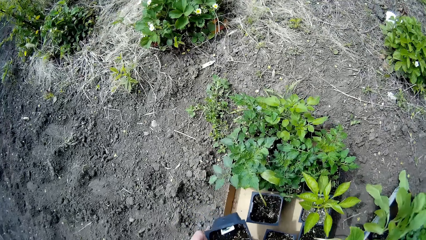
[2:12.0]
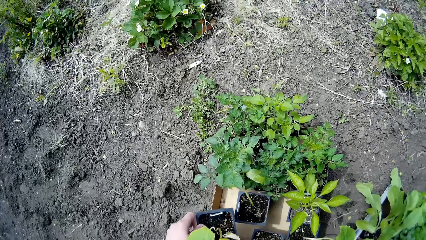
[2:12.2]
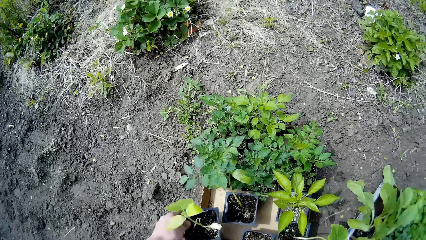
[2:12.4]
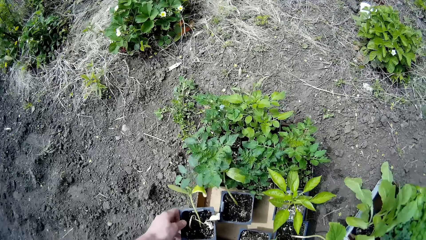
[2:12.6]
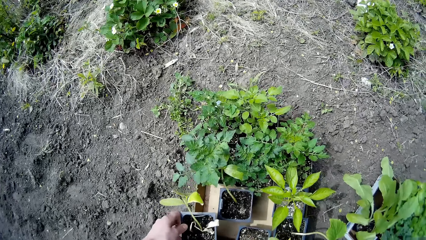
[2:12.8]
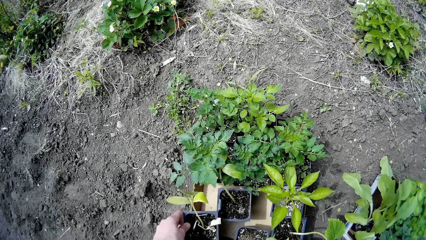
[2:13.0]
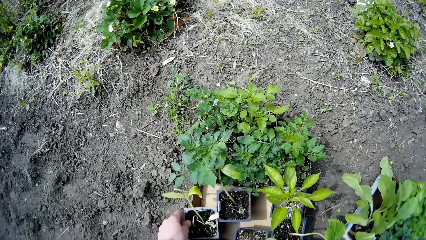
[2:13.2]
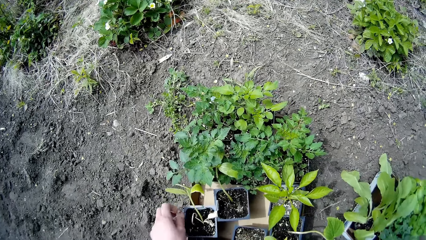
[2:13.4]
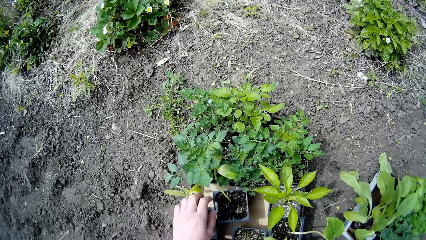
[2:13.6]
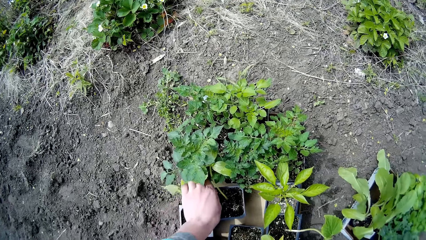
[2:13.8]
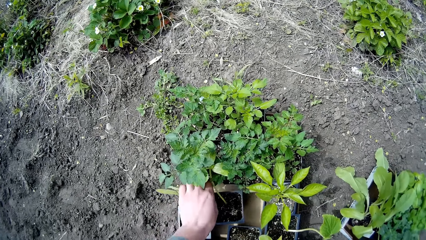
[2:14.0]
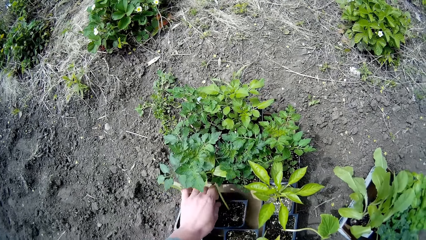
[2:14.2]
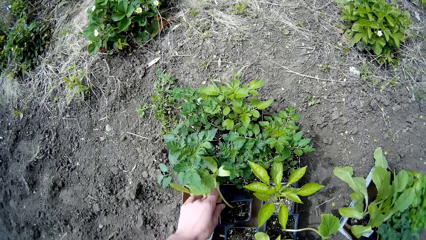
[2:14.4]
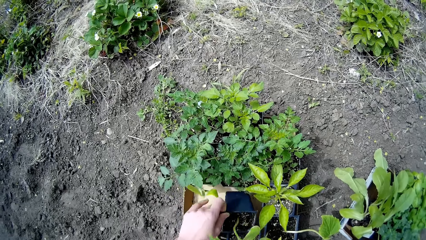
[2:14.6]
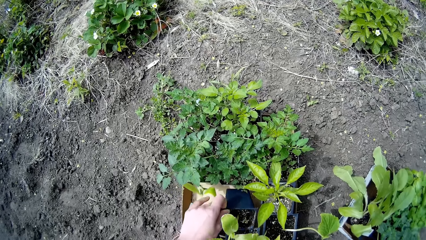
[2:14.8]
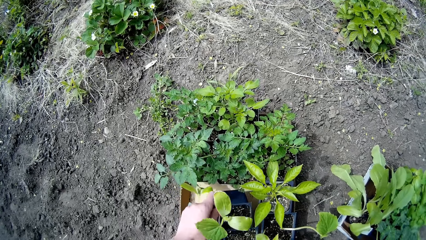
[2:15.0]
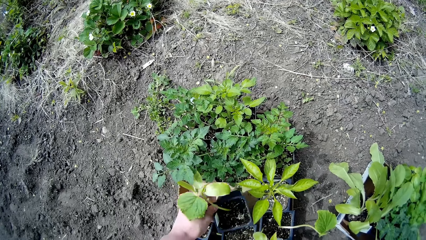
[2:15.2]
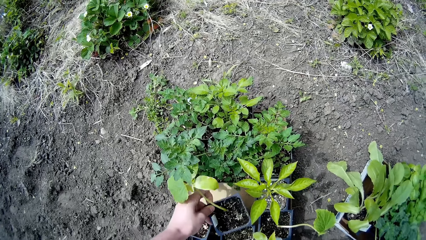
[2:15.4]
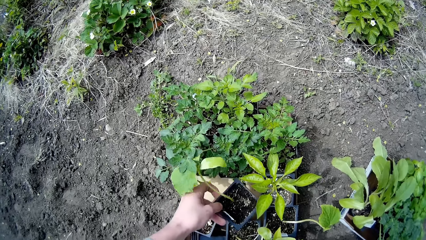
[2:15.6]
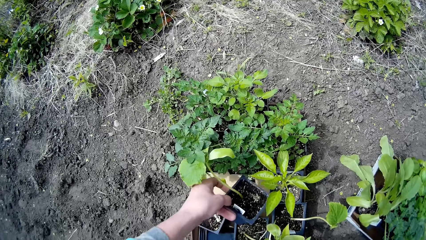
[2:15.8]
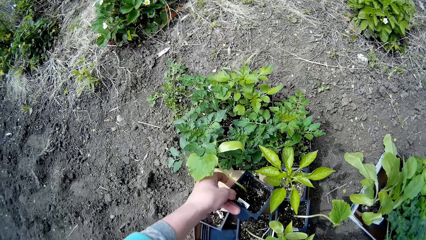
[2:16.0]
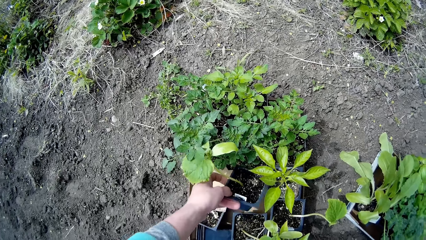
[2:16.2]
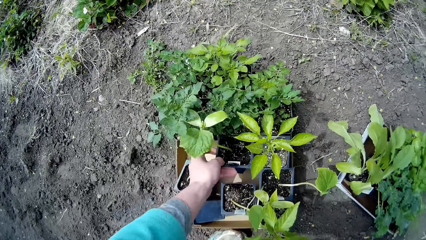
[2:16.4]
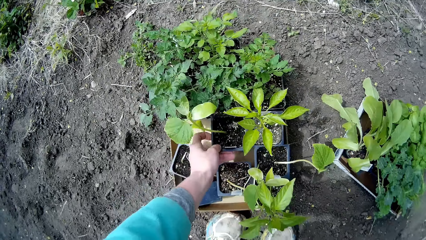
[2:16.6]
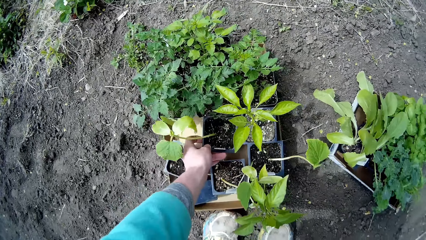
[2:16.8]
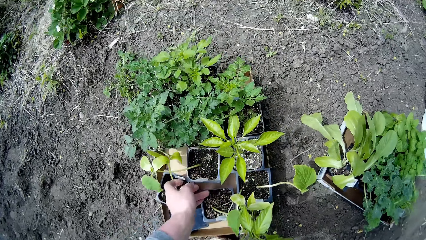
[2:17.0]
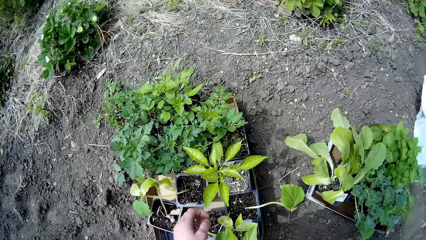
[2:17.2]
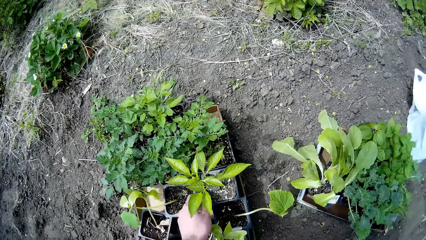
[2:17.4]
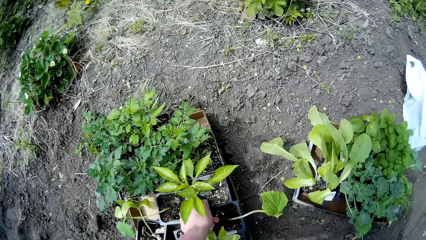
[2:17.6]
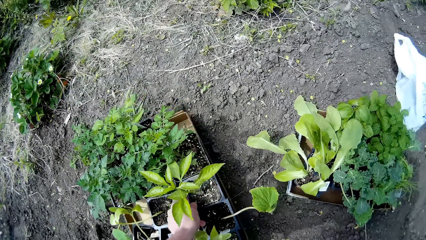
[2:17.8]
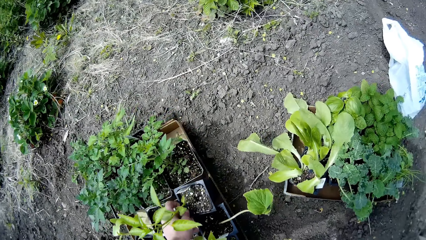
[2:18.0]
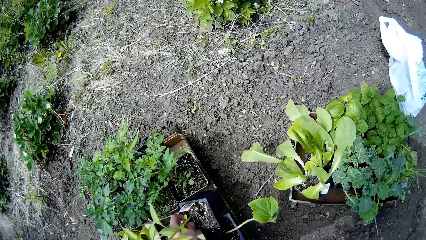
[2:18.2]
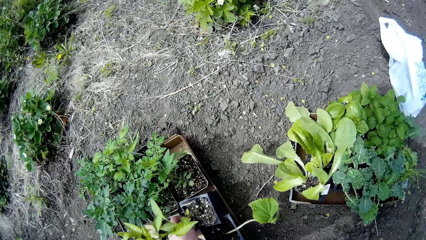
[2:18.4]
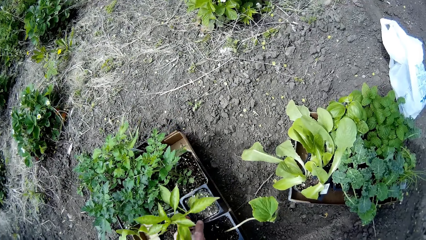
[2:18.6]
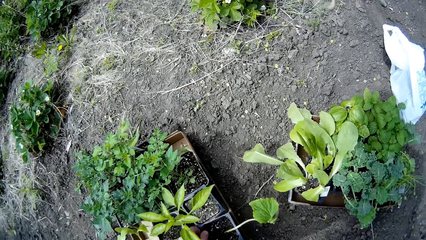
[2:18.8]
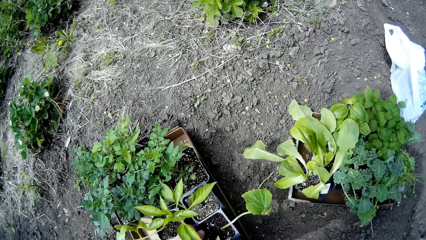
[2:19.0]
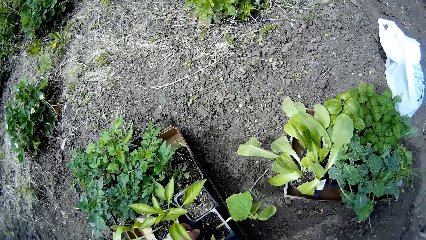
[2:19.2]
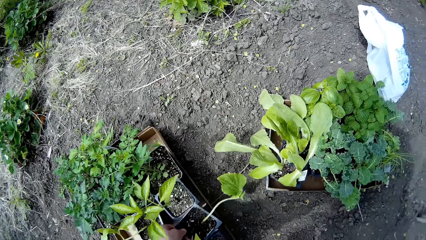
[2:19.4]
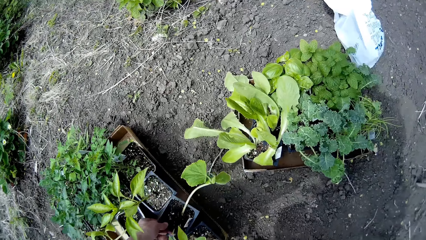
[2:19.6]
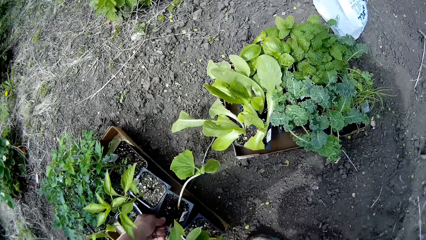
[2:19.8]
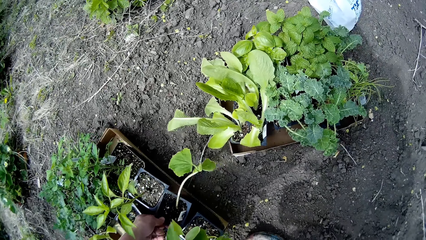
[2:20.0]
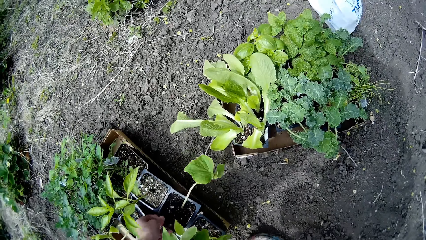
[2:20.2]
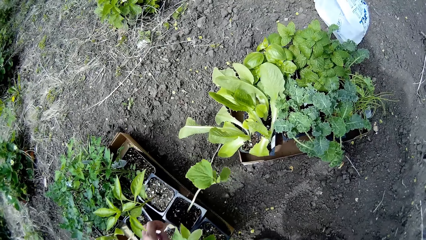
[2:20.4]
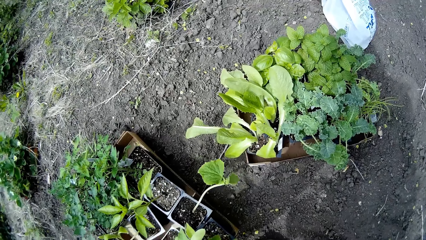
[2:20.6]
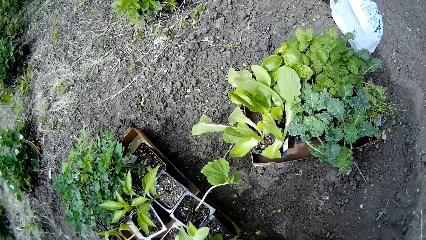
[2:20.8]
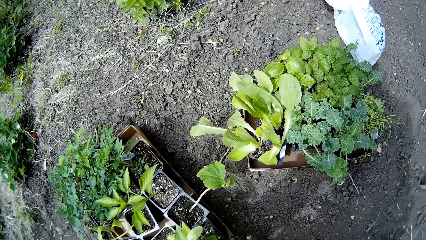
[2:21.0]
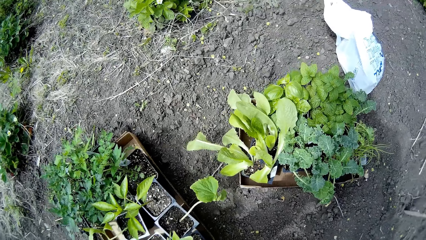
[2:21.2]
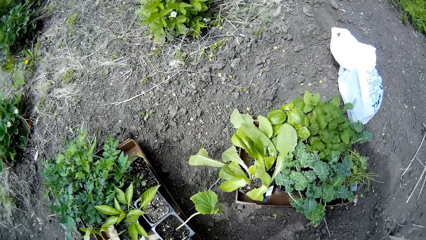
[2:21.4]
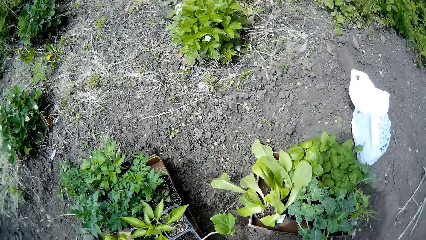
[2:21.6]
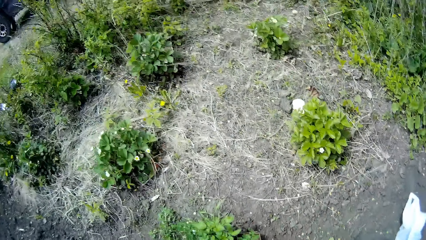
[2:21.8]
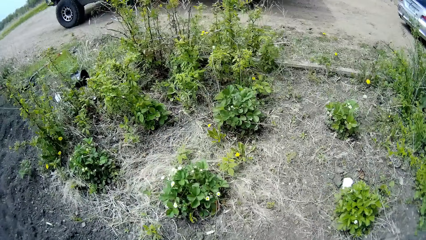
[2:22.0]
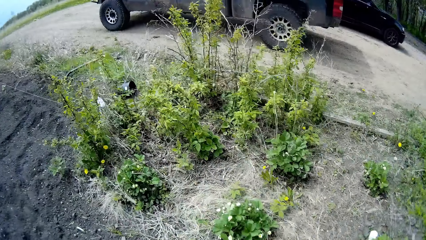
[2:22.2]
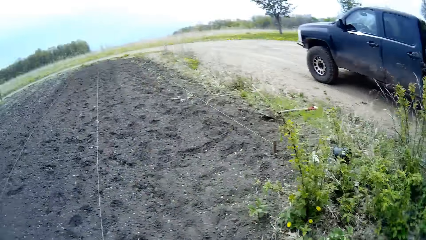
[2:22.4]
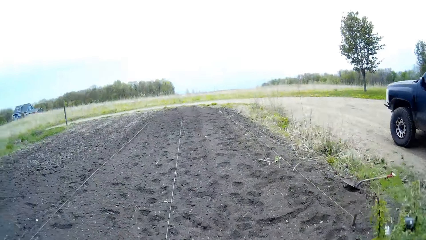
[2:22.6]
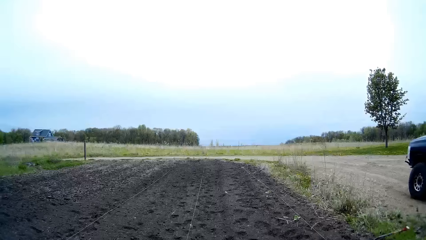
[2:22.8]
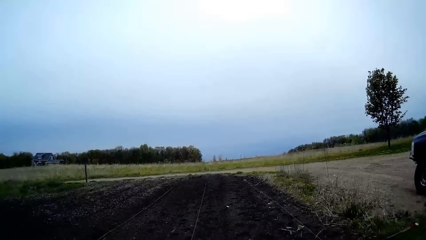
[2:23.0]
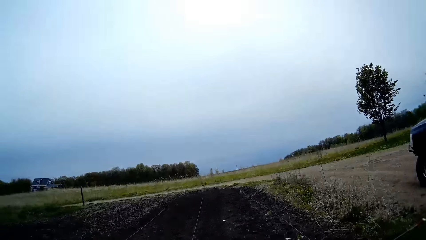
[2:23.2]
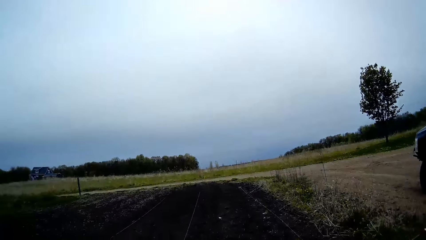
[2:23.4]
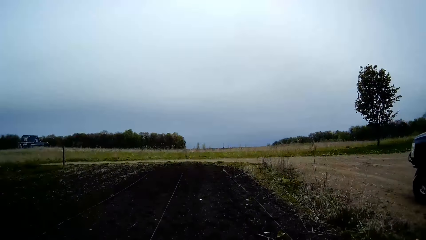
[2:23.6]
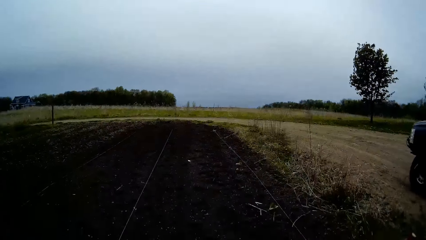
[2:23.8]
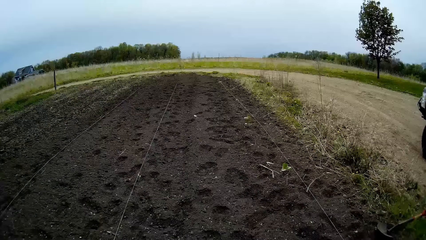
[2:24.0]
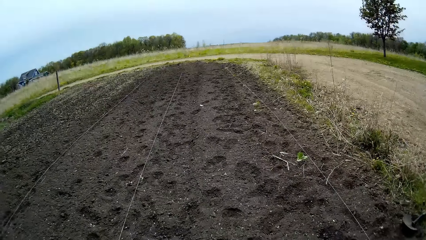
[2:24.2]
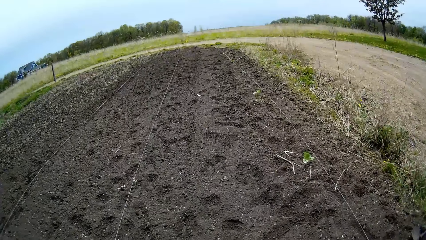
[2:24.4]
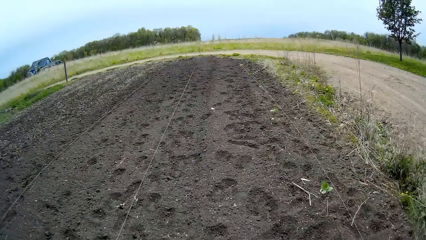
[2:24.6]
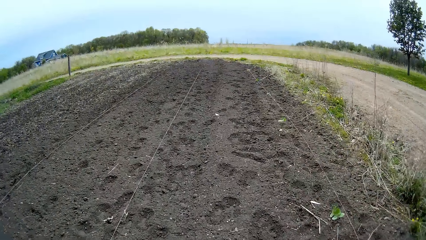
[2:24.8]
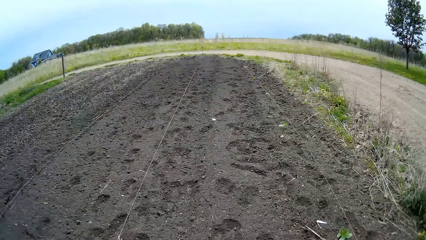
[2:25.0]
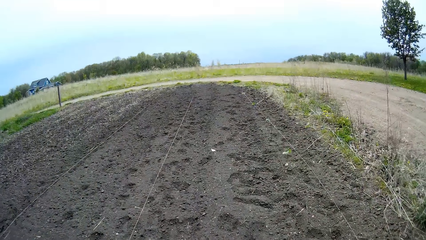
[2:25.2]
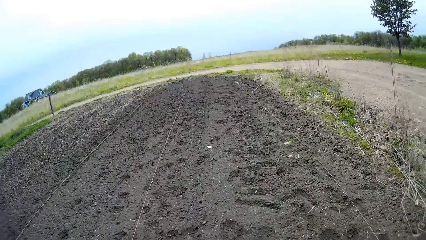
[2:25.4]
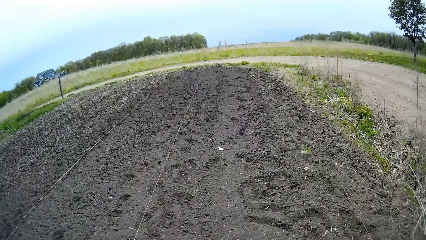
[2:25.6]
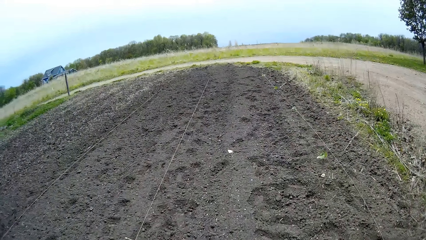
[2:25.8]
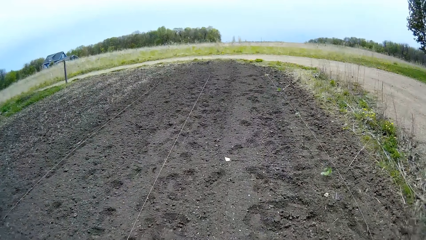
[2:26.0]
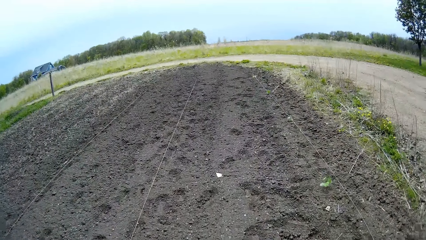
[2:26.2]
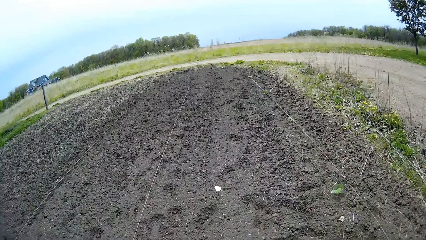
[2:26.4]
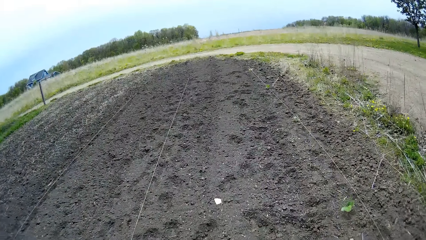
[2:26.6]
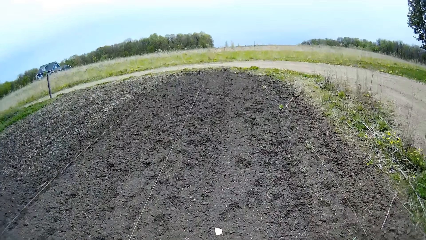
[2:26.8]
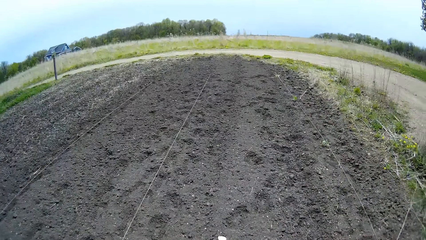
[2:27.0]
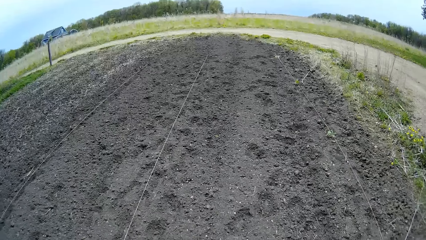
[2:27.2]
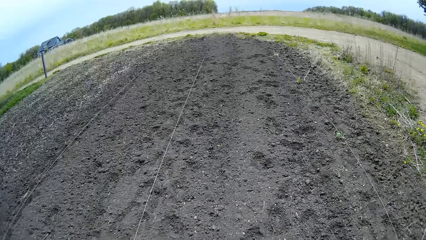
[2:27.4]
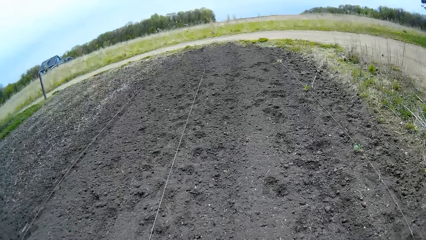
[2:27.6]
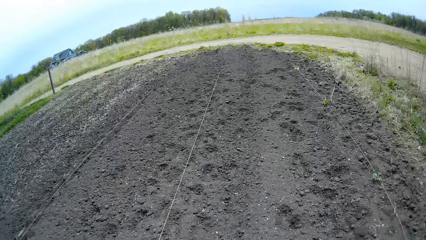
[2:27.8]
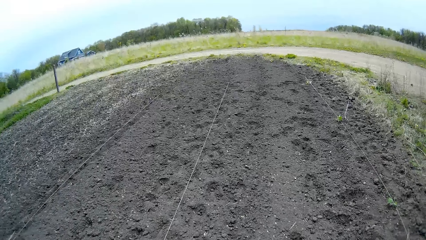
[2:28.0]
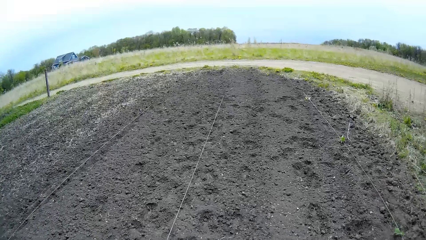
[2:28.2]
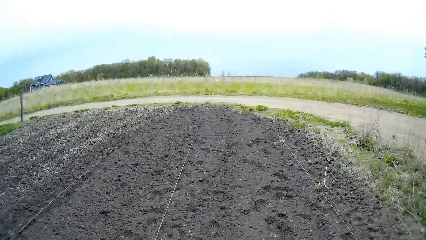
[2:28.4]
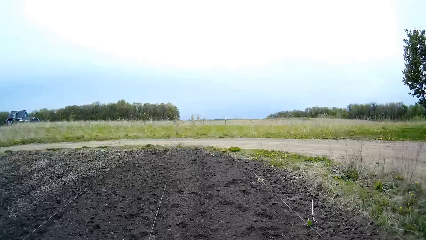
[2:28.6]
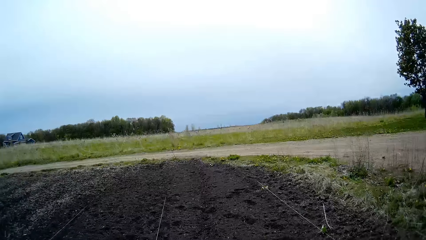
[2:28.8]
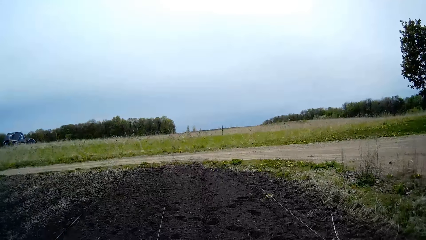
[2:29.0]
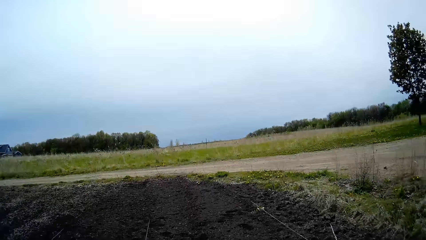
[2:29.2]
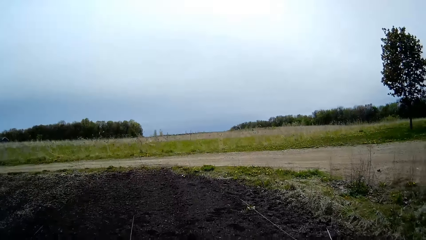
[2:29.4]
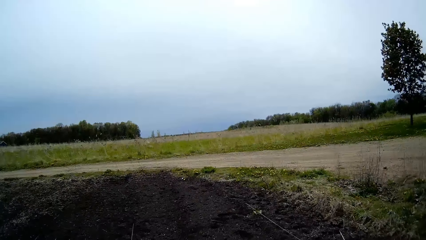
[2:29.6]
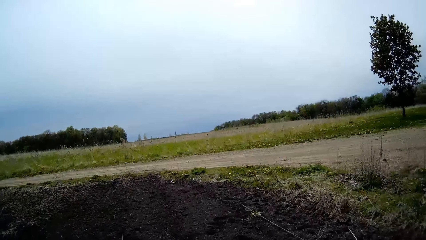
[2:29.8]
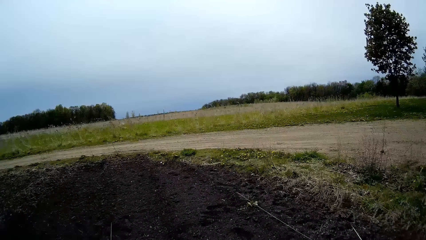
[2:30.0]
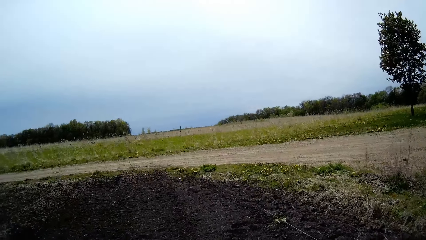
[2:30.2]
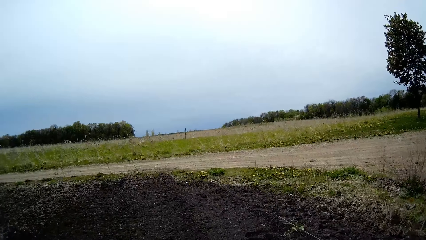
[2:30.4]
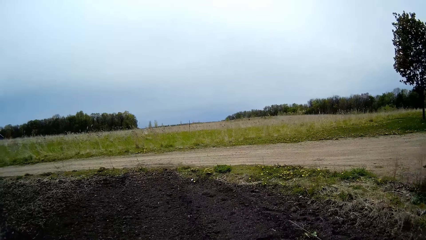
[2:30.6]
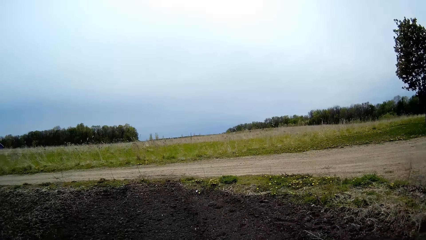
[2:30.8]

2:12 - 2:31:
The camera wearer drops the plant container in her right hand on the carton on the floor. She carries the plant container from the carton on the floor with her right hand. She drops the plant container in her right hand on the carton on the floor. She checks the plant container on the carton on the floor with her right hand. She walks around the compound.
